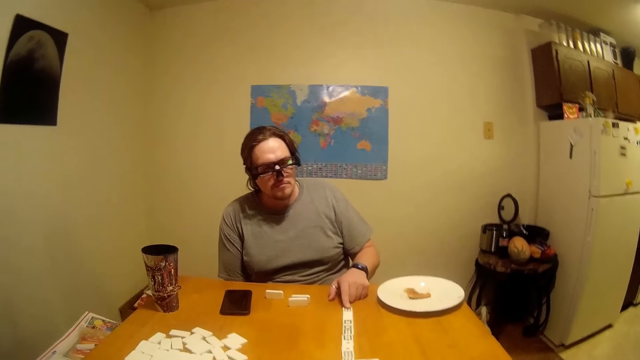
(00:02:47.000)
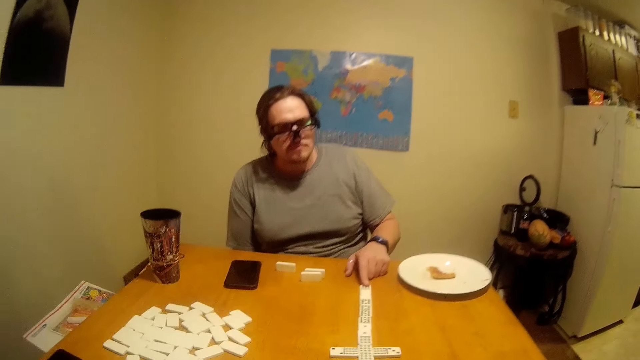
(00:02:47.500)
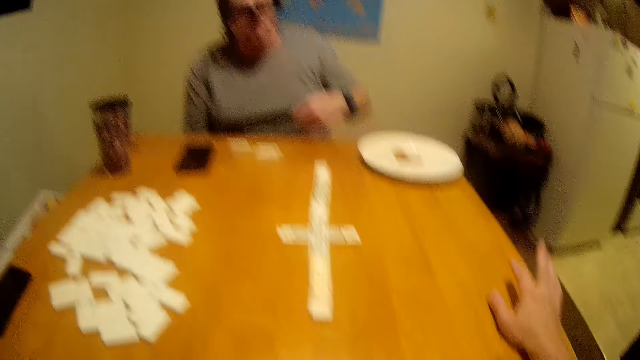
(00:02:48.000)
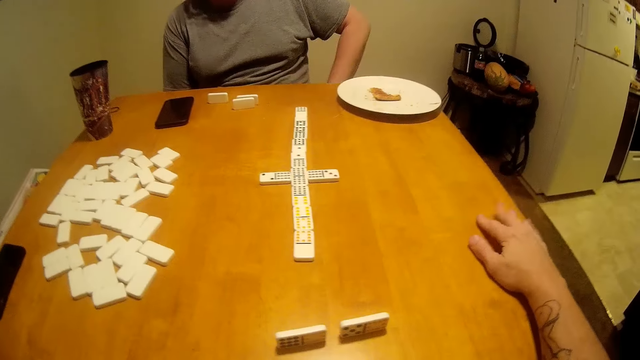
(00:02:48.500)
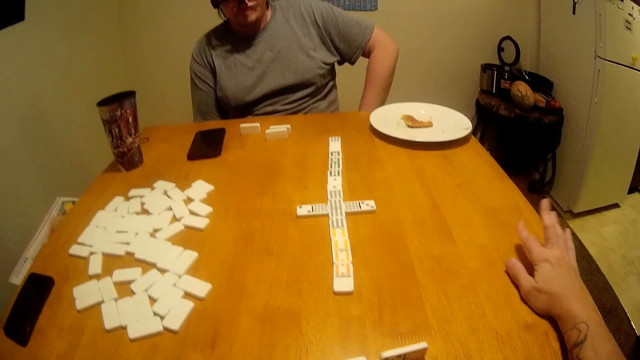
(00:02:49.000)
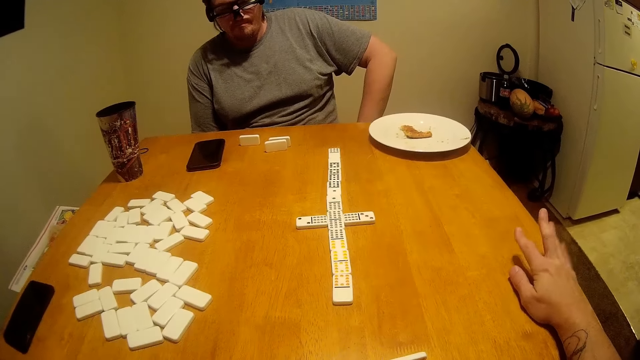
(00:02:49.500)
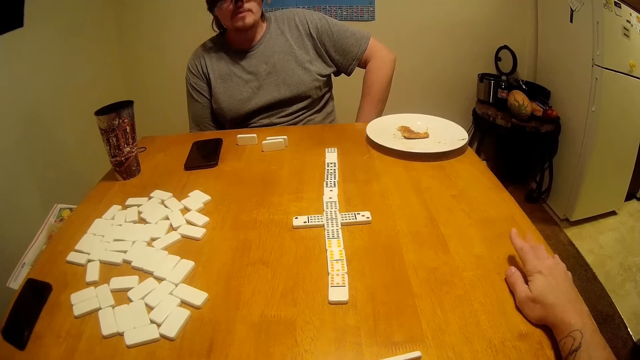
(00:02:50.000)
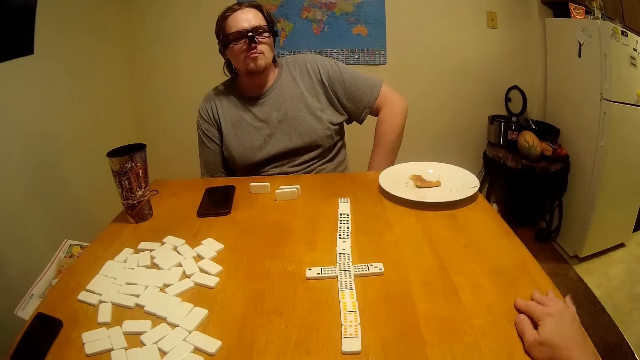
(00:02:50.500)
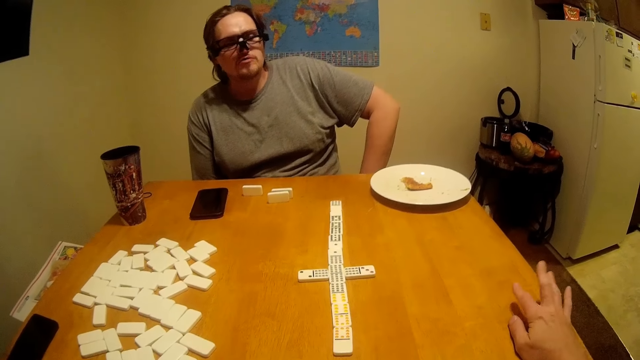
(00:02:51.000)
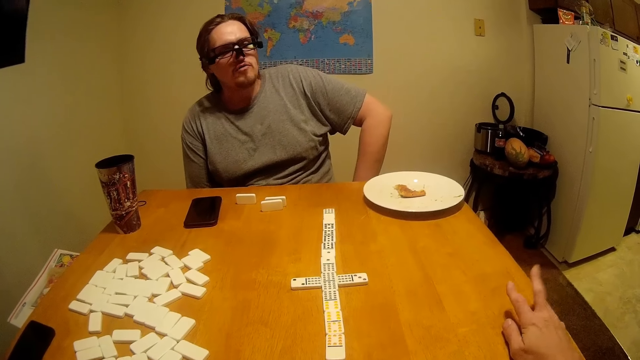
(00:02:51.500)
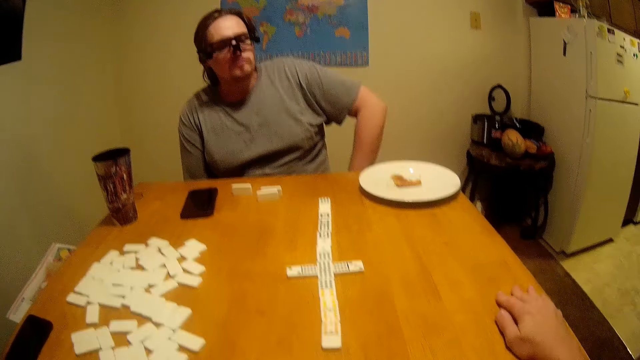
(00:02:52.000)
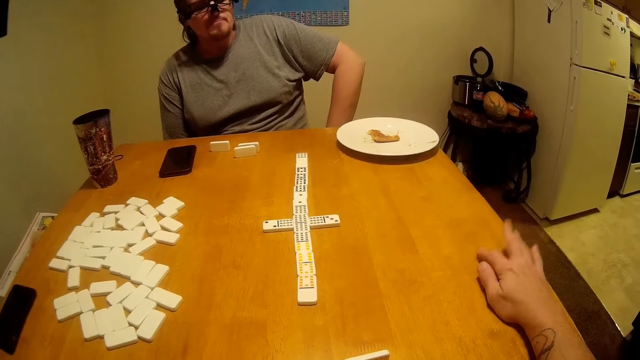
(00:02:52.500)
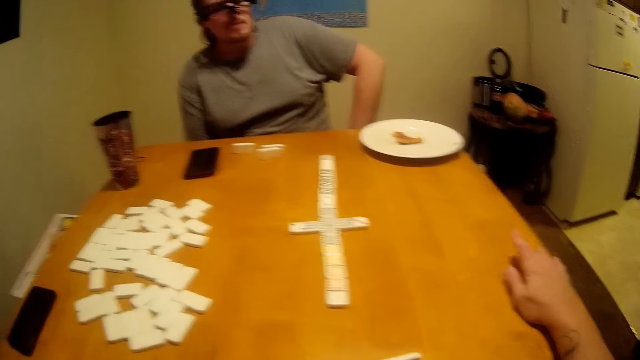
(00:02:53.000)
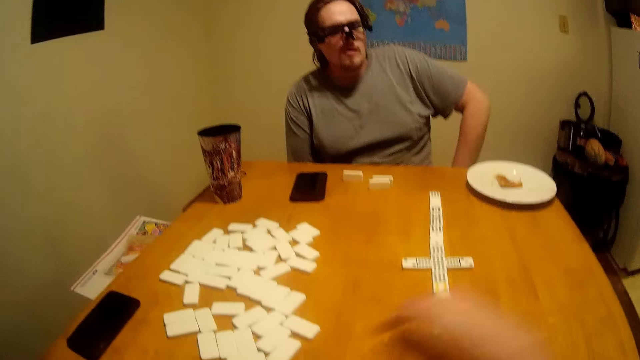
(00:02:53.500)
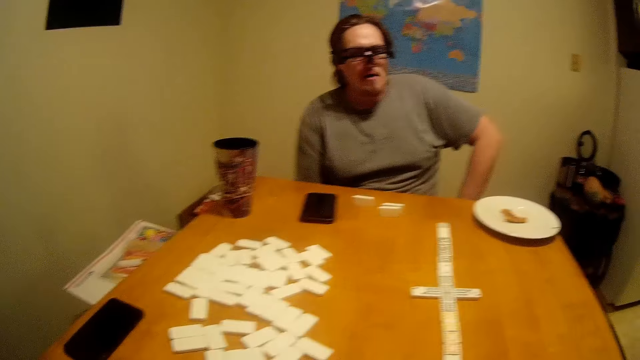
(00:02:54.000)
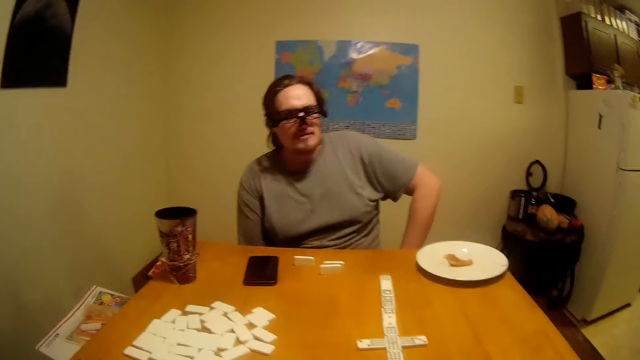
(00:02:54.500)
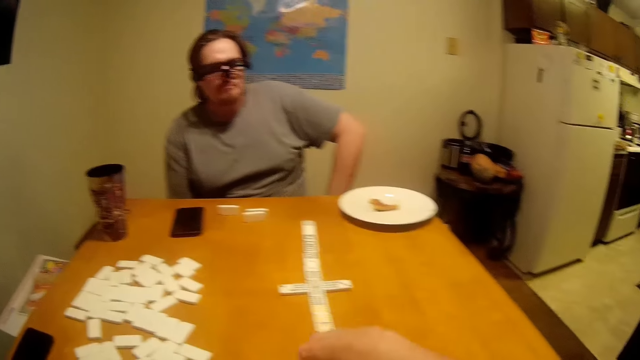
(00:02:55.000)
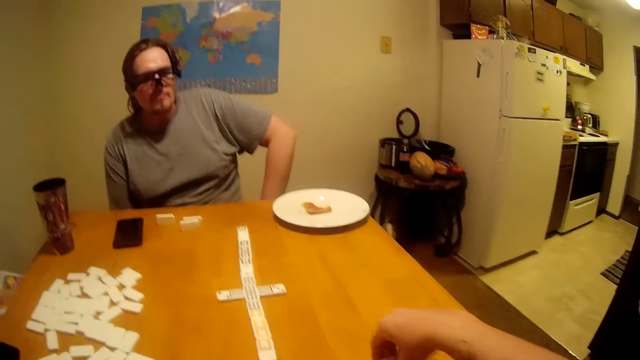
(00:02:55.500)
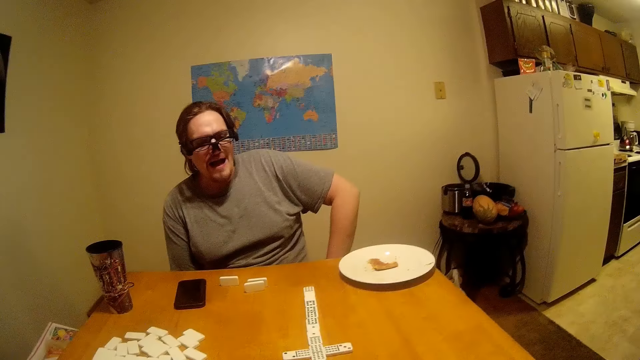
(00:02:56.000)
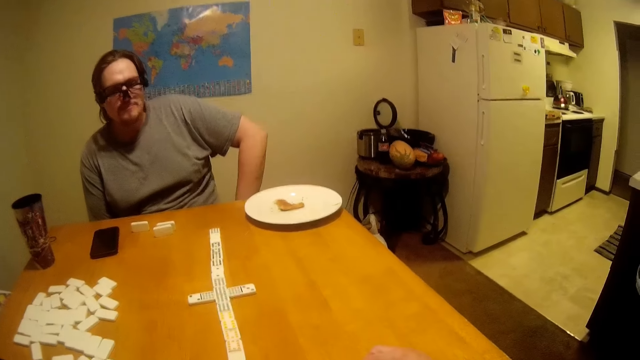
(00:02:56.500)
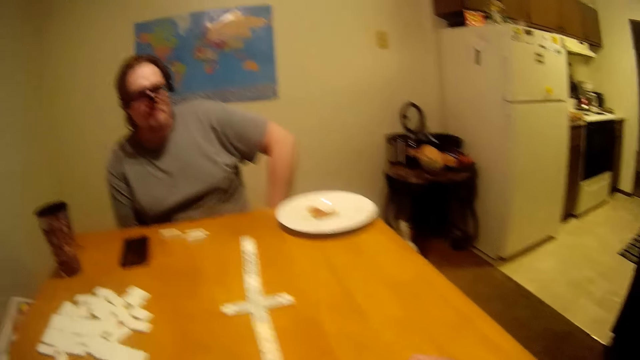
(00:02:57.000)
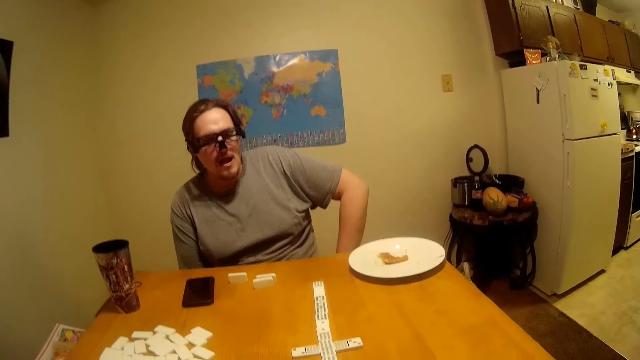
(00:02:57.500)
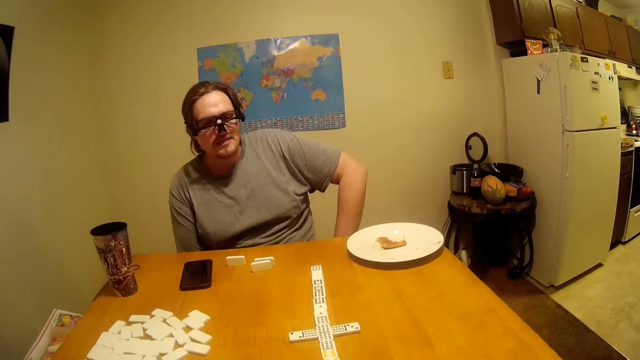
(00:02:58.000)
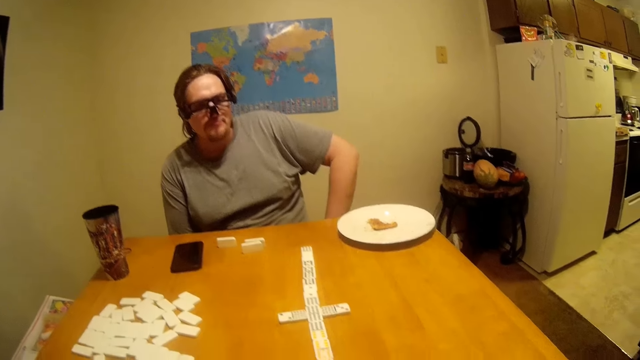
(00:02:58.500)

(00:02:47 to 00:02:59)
The camera wearer lifts the hand. They drop the hand. They tap fingers on the table. They move the hand. A man looks at the camera wearer's hand. The camera wearer picks a Chinese board game or Ludo from the table. They move the Ludo.

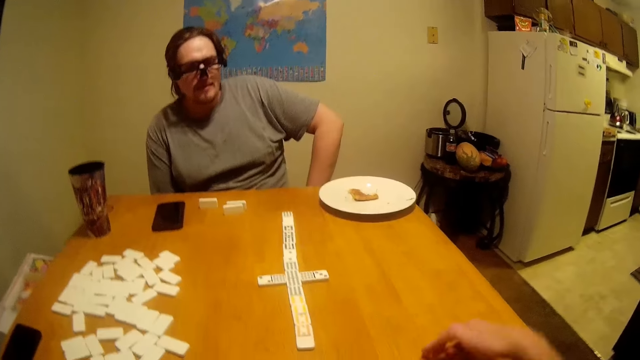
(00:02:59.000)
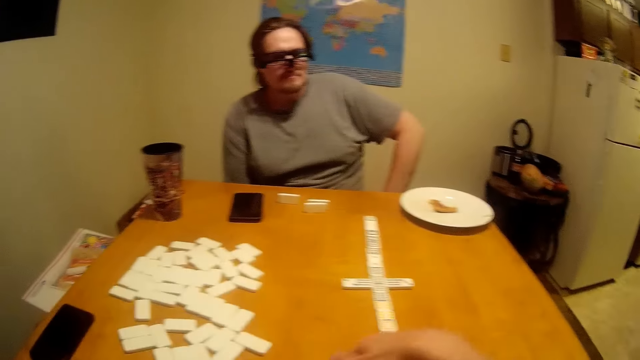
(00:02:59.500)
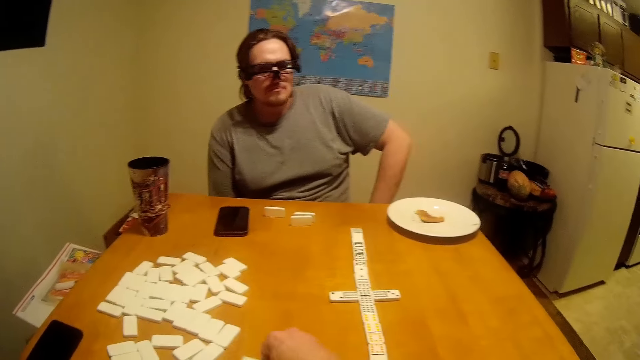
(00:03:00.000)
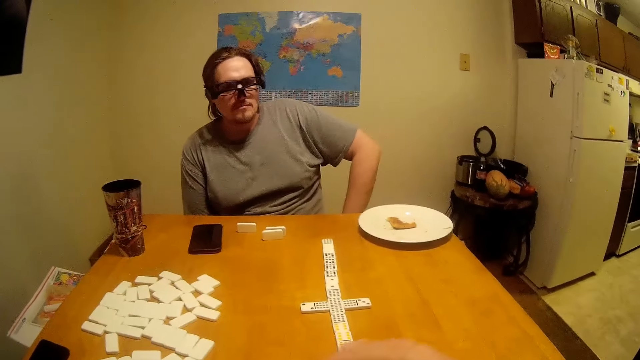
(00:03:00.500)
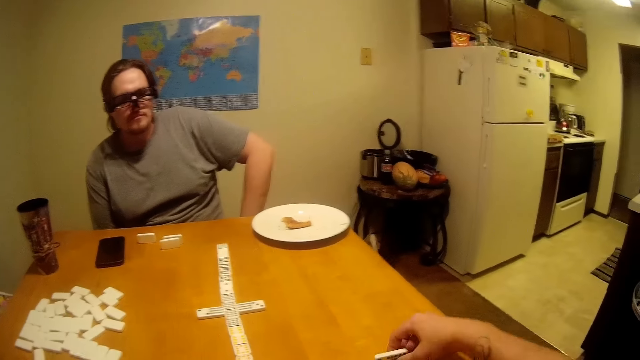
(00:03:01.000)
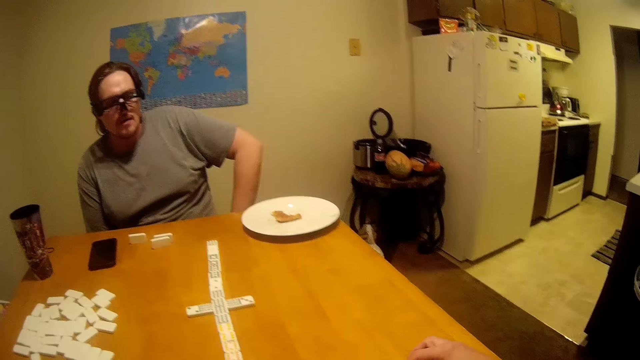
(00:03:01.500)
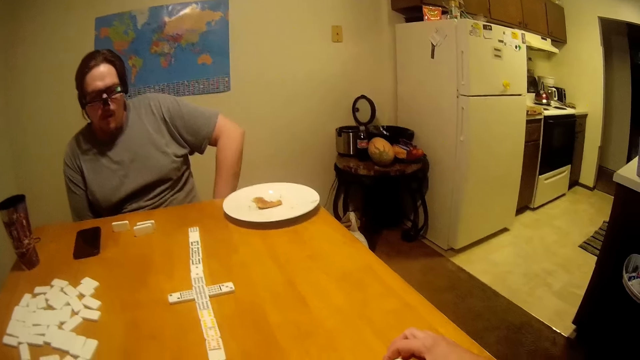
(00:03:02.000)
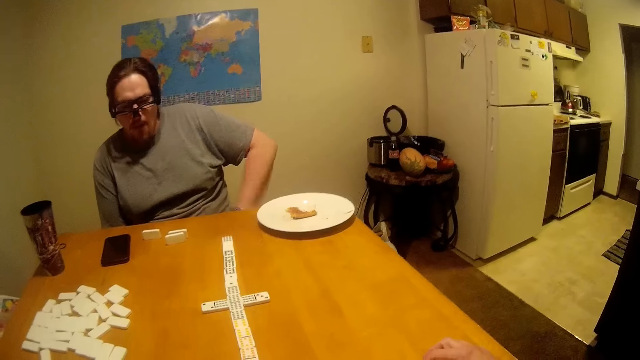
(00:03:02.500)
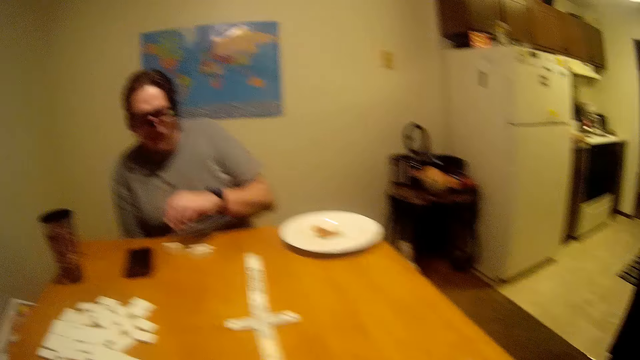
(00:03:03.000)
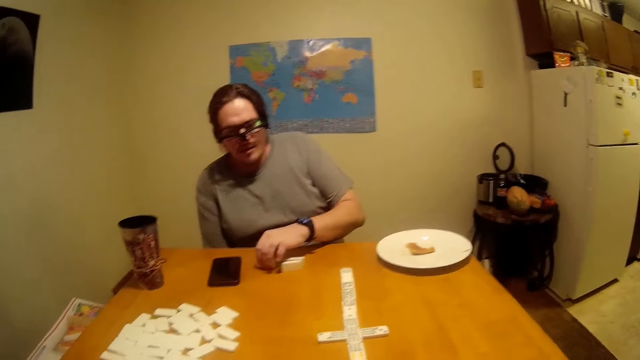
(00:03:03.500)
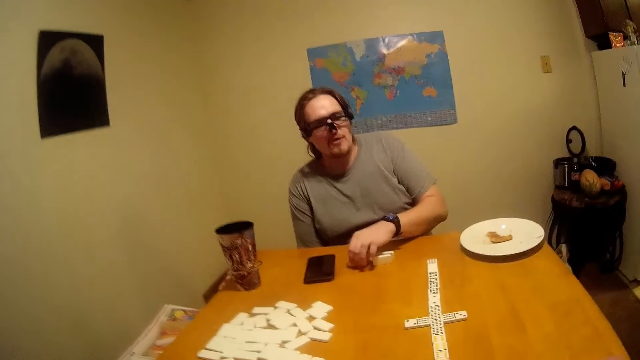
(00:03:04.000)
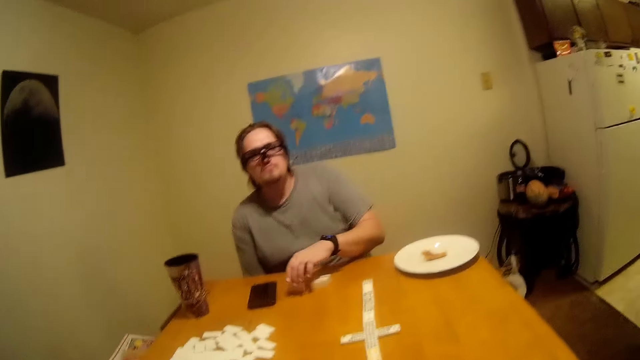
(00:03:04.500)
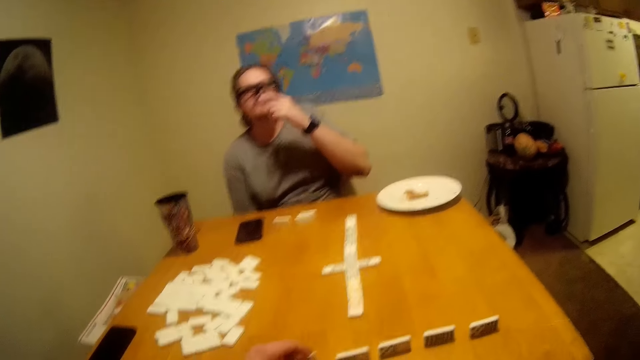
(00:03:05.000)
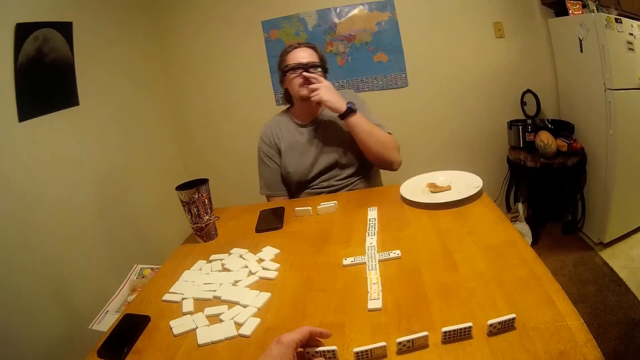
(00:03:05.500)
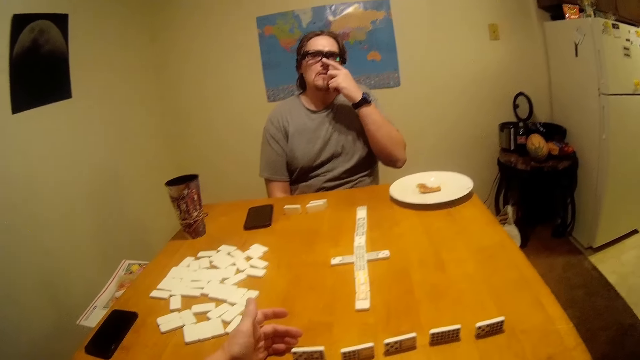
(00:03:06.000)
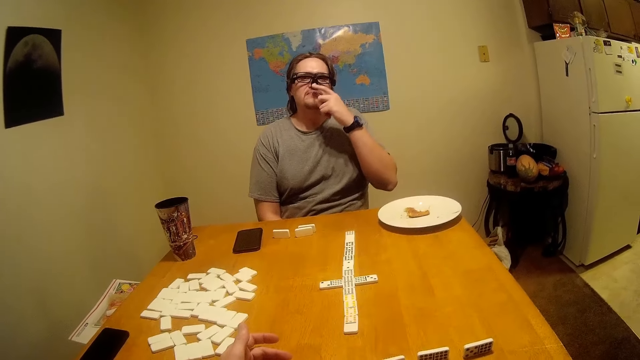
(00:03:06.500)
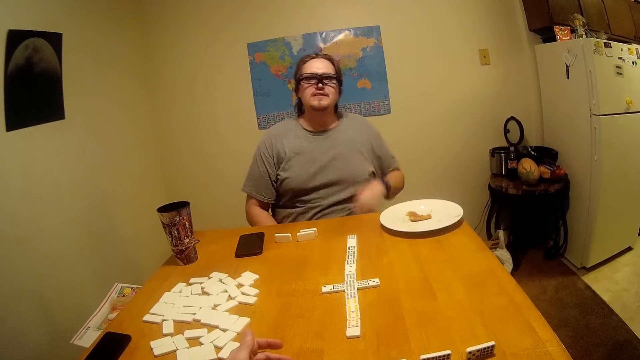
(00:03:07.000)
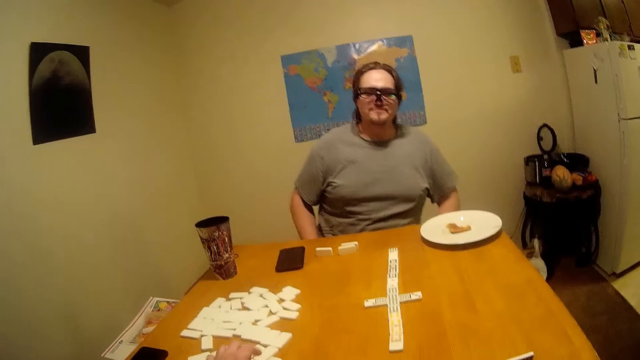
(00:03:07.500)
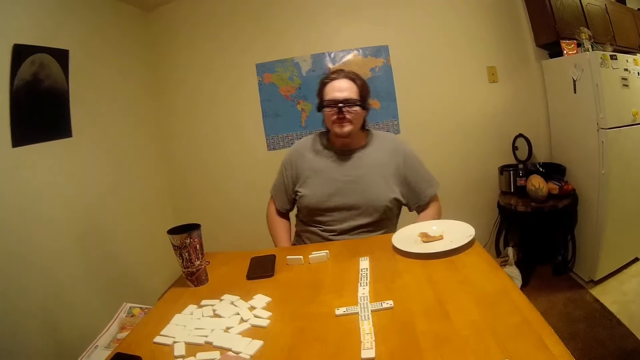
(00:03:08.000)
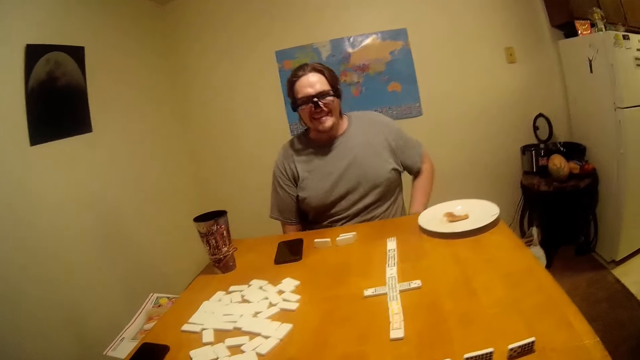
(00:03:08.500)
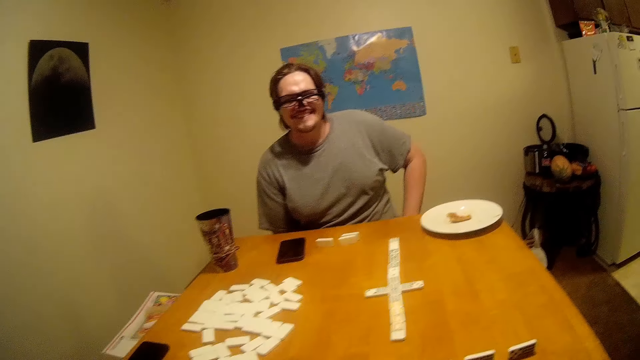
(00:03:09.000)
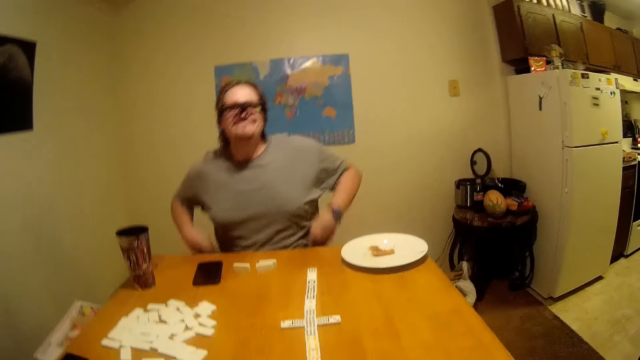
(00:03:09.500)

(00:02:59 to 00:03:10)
The camera wearer picks the Ludo. They drop the Ludo. A man touches the Ludo. The man lifts the hand and touches his nose. The camera wearer moves the hand. The man talks.
